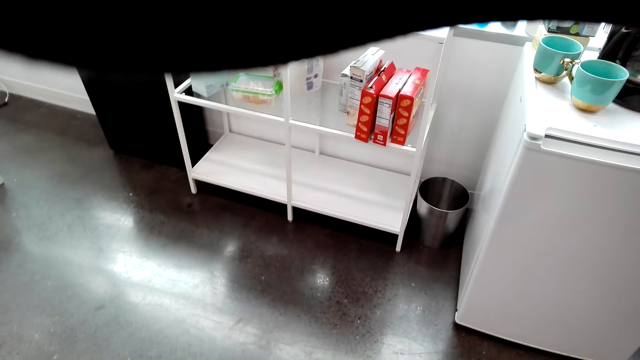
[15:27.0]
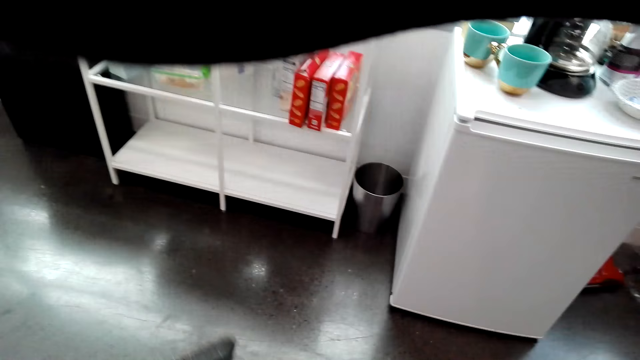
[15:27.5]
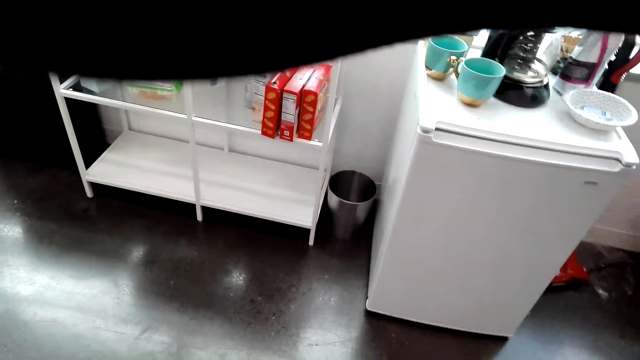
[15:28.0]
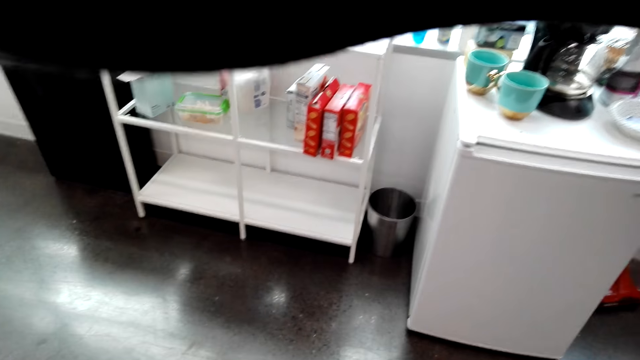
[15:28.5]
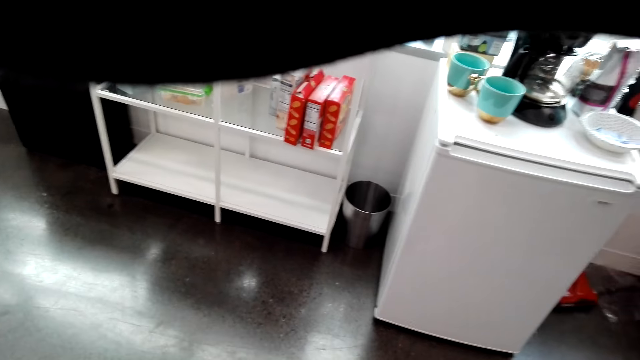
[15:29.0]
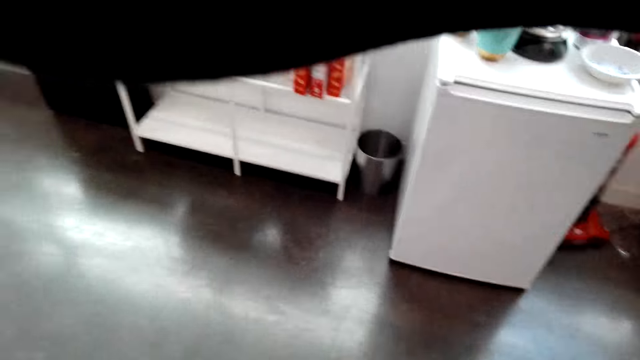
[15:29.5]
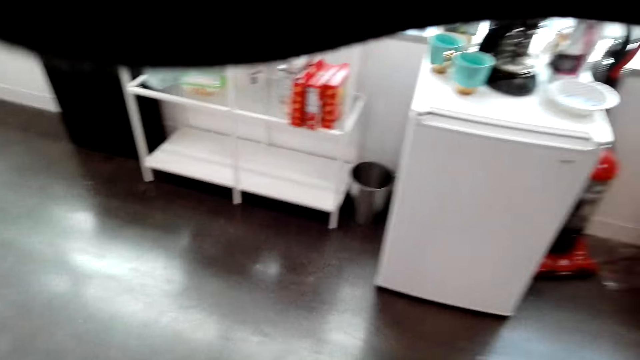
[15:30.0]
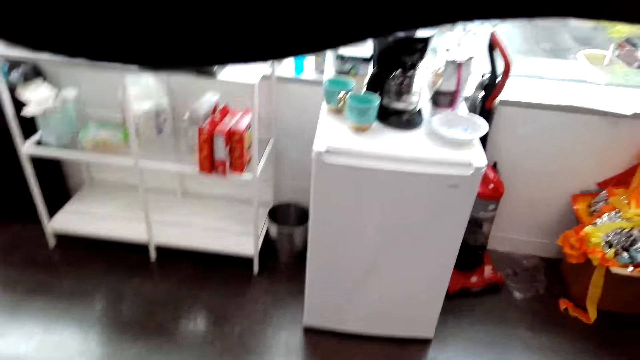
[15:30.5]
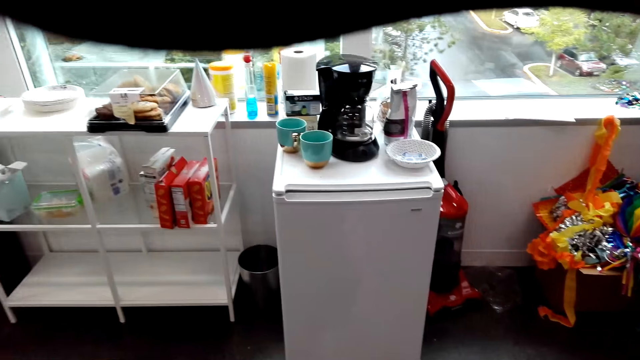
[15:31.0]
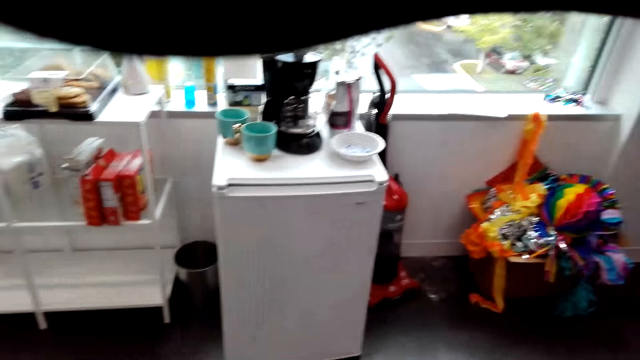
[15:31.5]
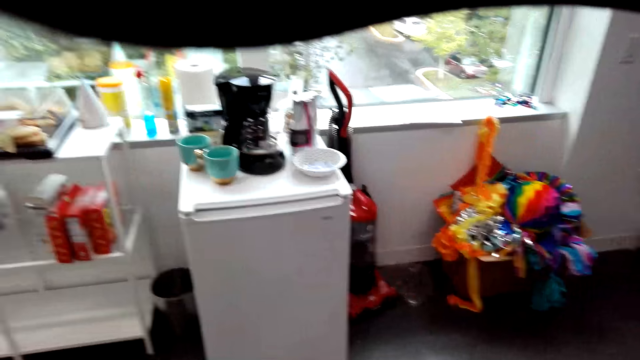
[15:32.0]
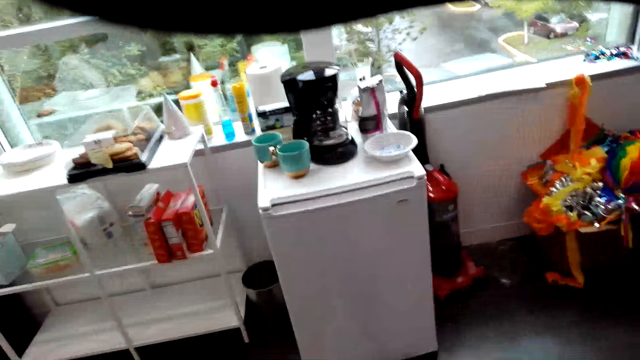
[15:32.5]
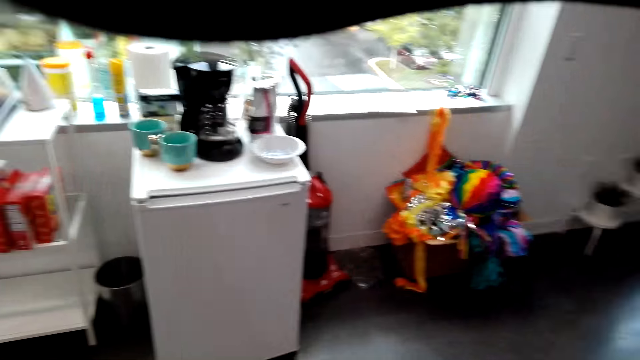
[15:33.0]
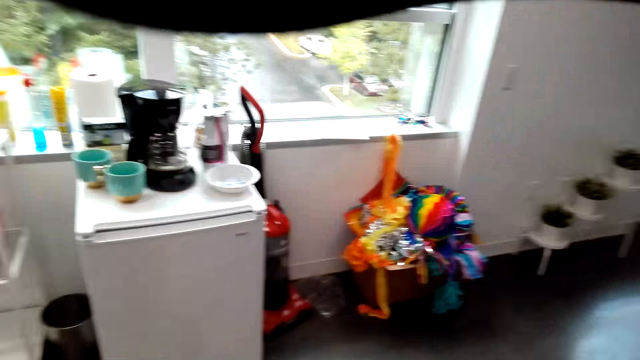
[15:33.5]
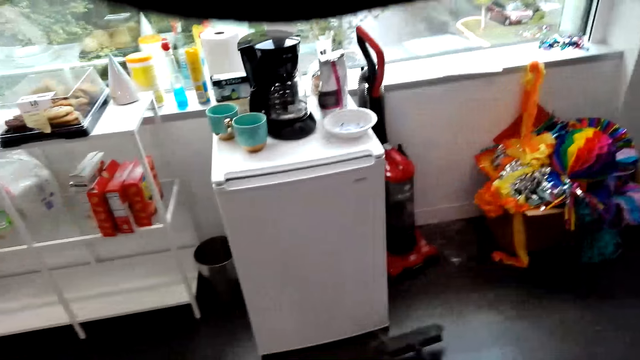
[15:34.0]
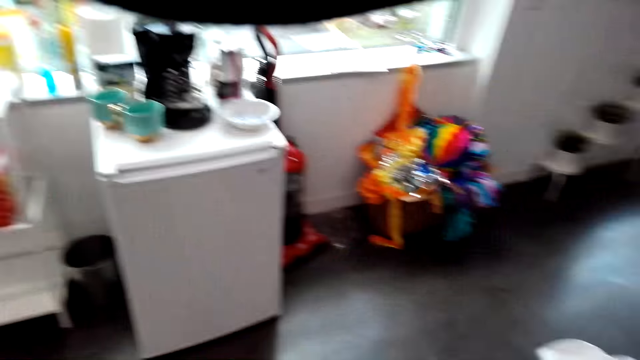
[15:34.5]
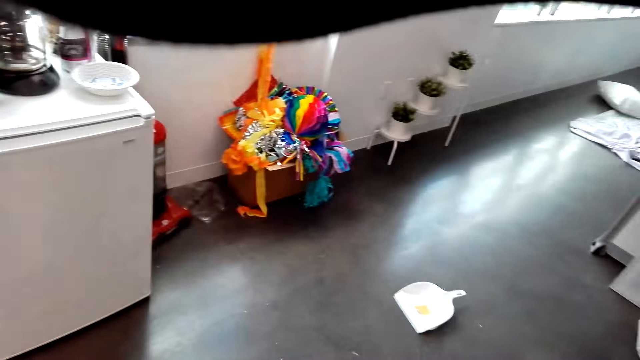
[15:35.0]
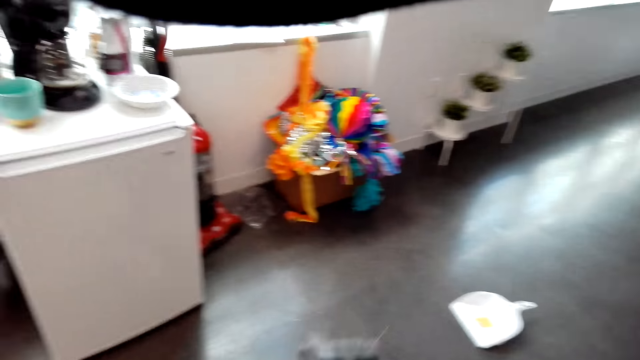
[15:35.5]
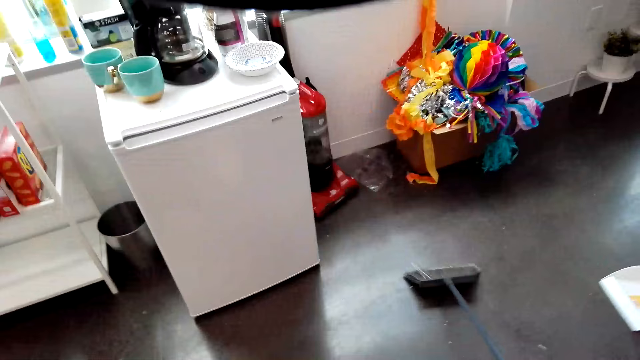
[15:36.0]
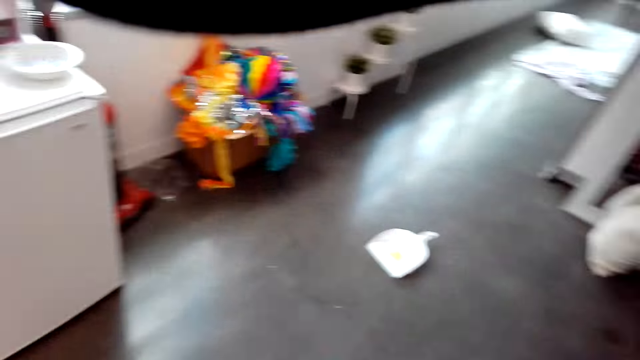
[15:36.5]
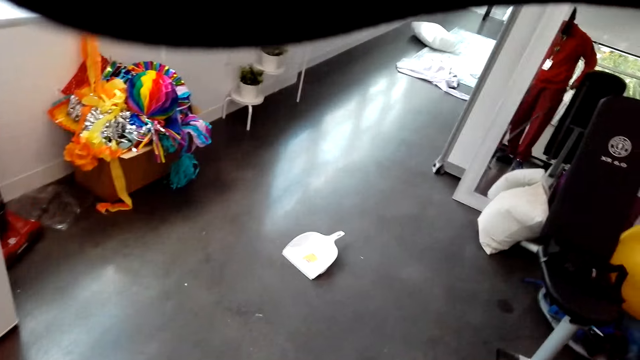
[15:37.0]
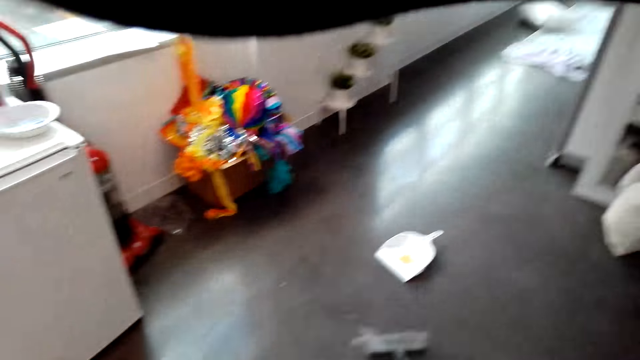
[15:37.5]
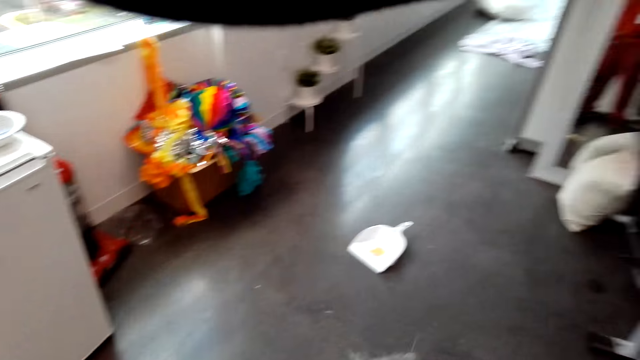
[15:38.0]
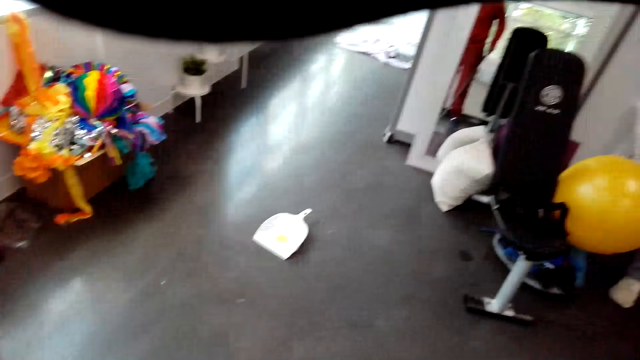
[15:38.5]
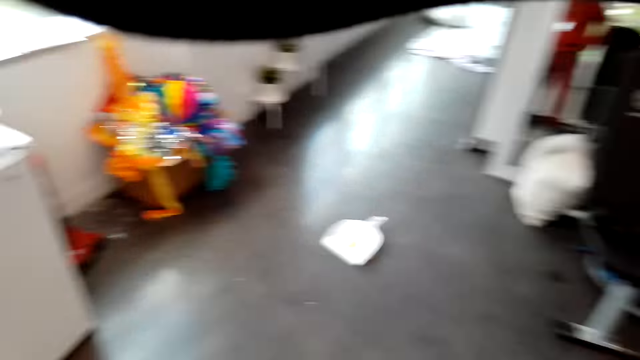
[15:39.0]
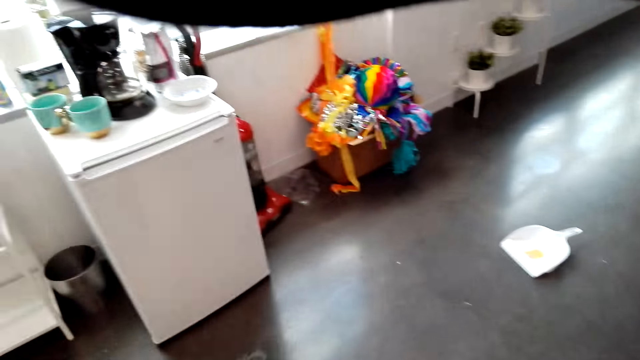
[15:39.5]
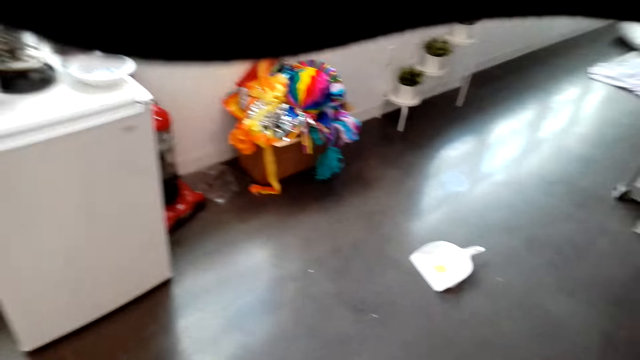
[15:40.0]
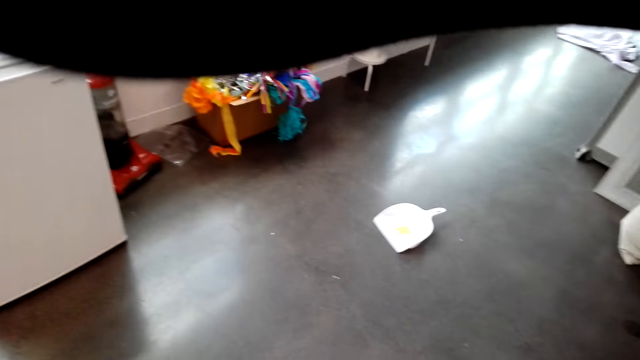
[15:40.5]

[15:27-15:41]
The camera wearer sweeps the room. They talk in the room. A person talks in the room.

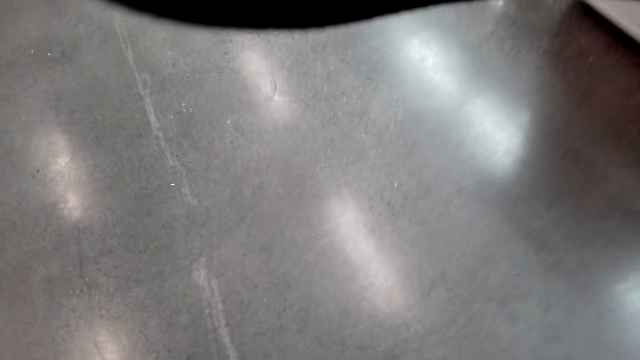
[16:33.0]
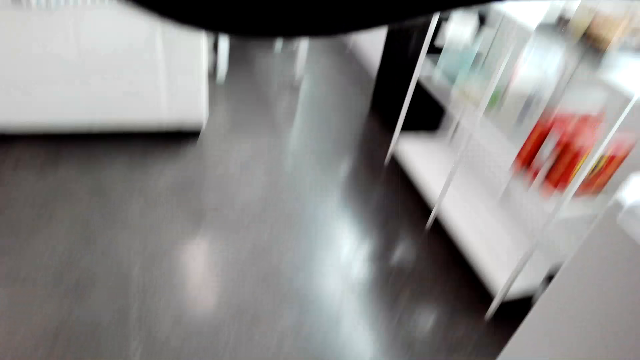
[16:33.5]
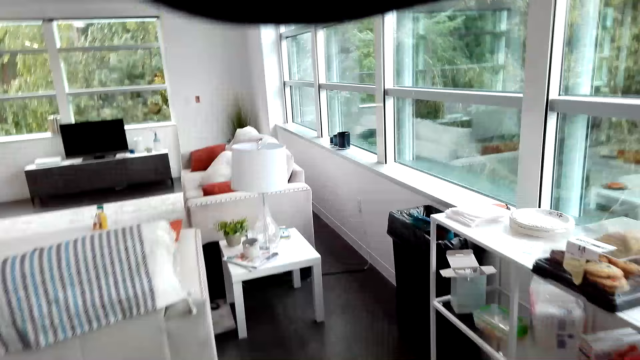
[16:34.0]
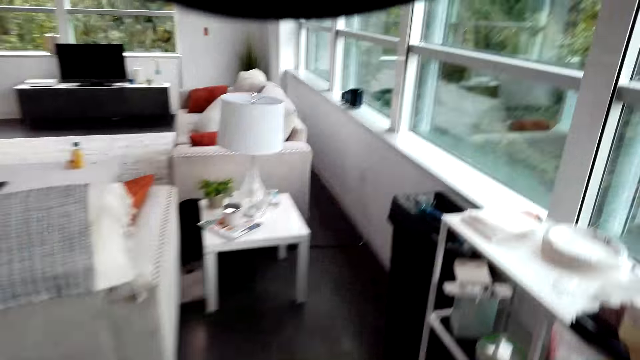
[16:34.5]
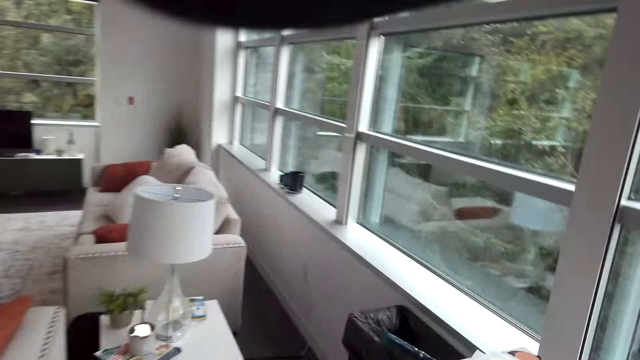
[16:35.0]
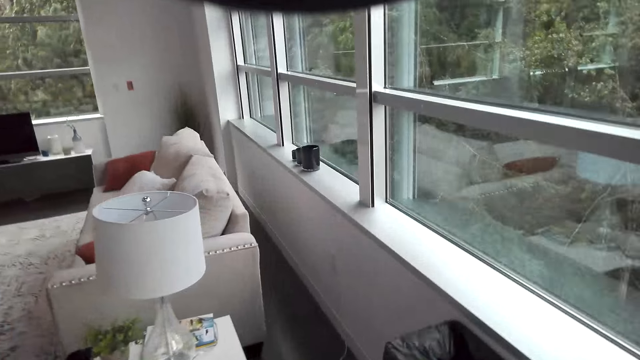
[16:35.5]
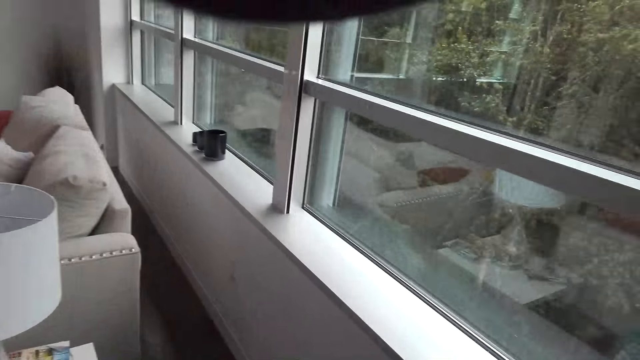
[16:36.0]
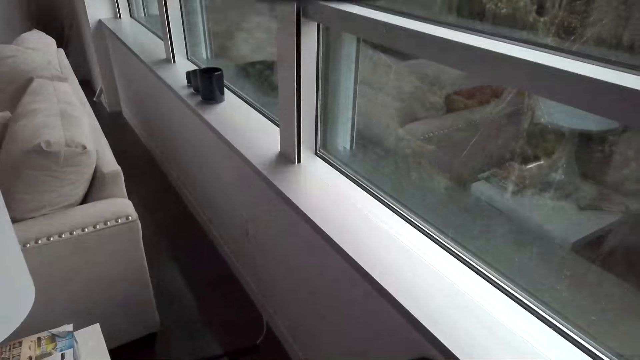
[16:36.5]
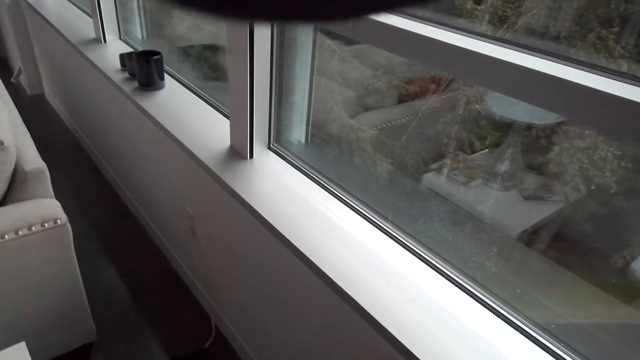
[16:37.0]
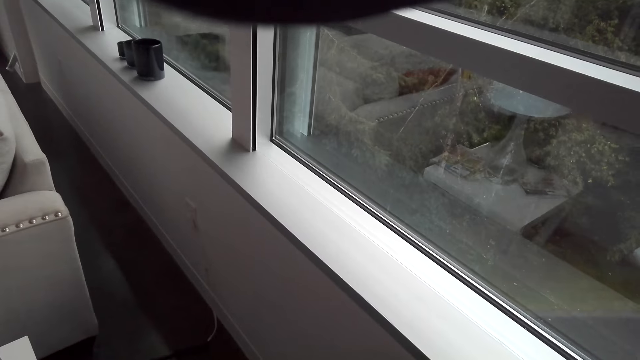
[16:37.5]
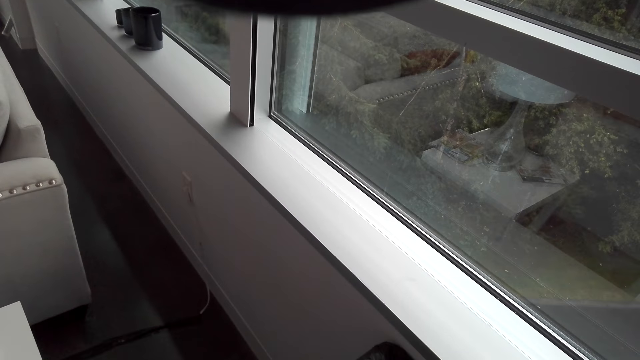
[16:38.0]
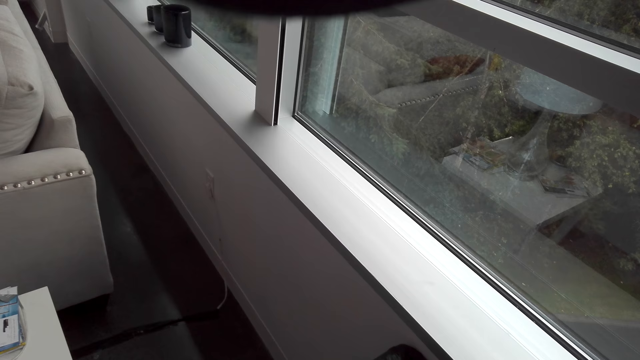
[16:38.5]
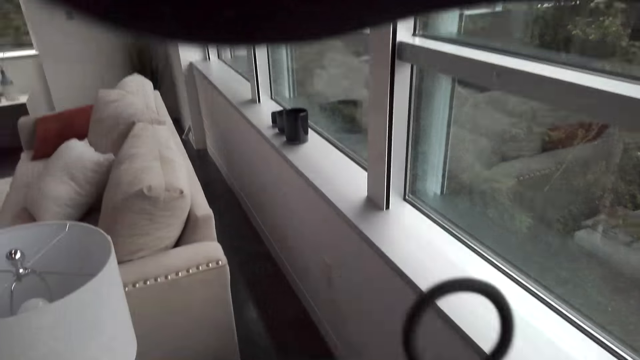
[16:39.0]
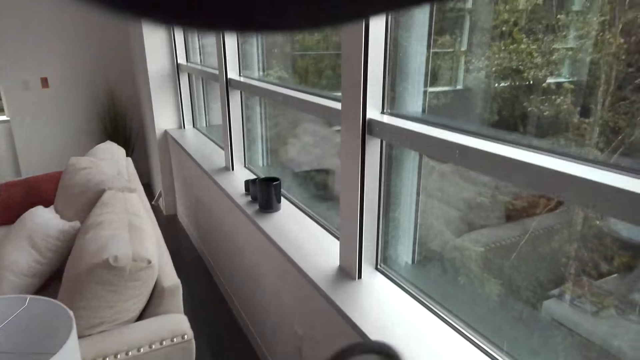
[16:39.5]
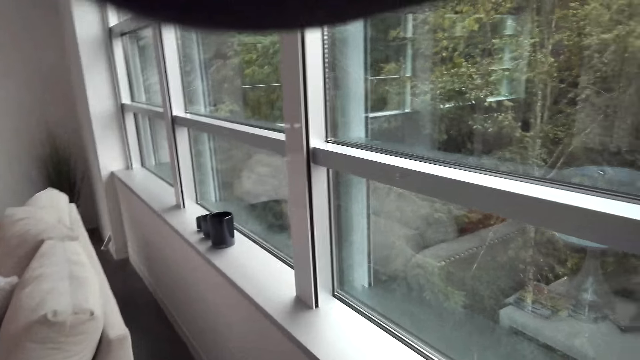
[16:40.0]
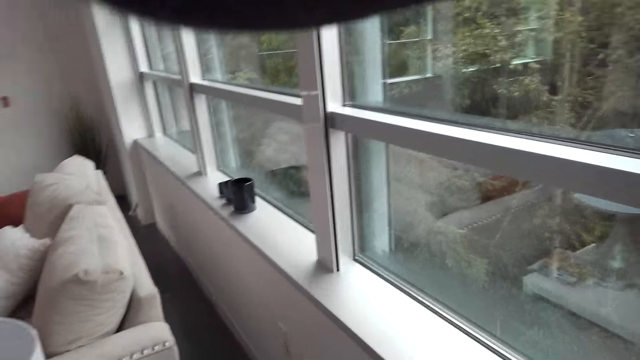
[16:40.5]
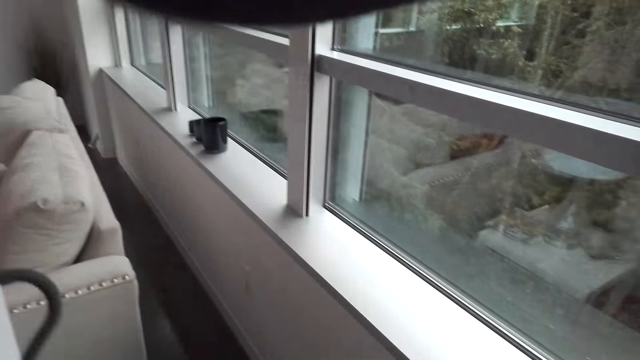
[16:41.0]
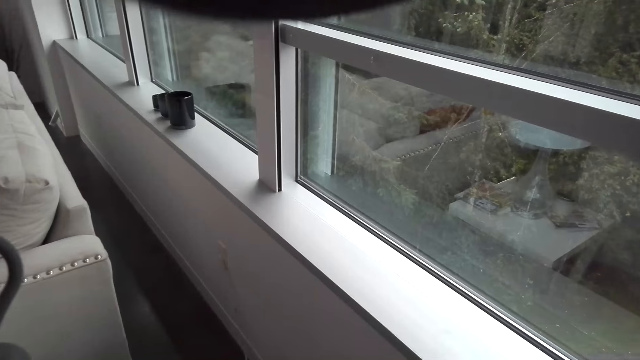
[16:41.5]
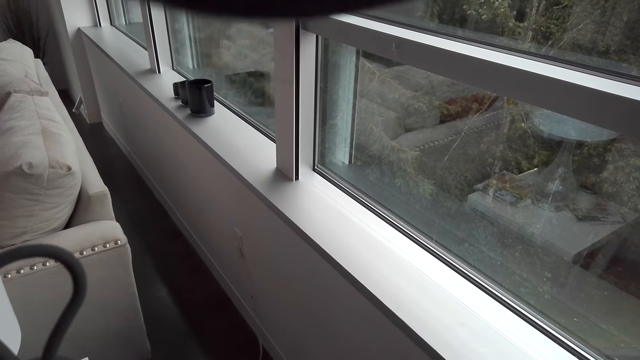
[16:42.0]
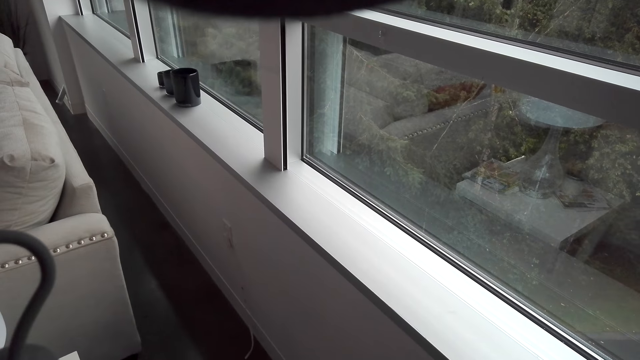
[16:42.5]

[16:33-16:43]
The camera wearer walks in the room. They sweep the room.
